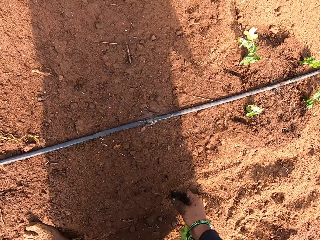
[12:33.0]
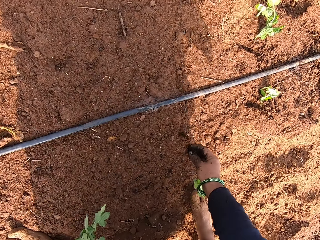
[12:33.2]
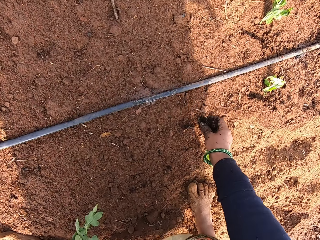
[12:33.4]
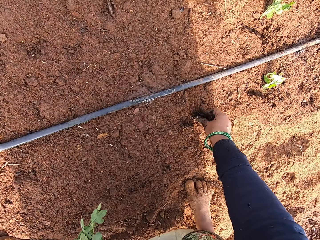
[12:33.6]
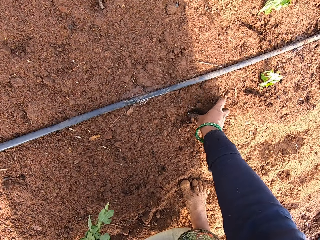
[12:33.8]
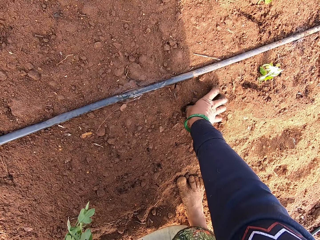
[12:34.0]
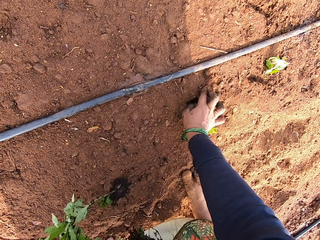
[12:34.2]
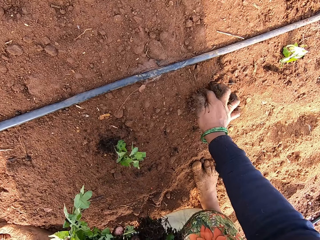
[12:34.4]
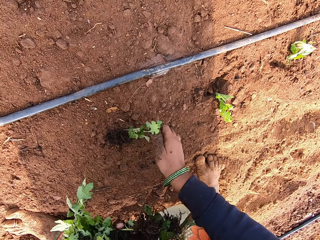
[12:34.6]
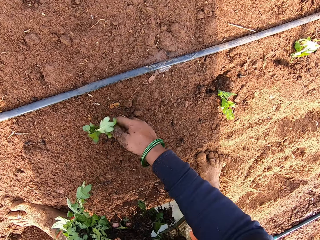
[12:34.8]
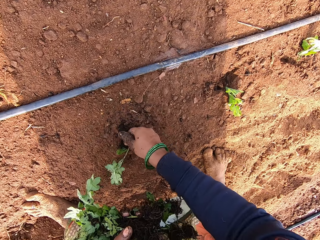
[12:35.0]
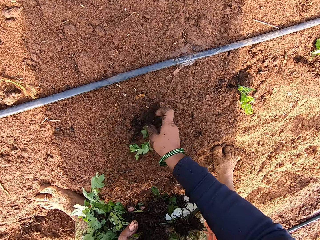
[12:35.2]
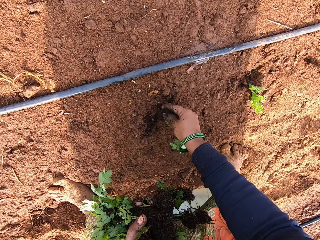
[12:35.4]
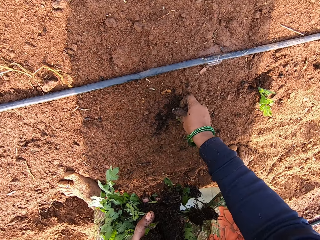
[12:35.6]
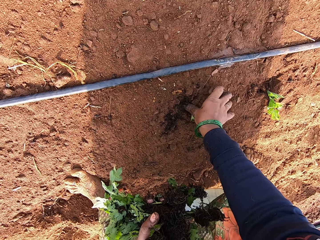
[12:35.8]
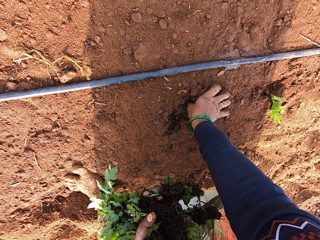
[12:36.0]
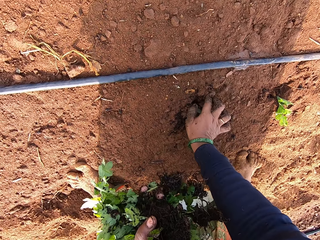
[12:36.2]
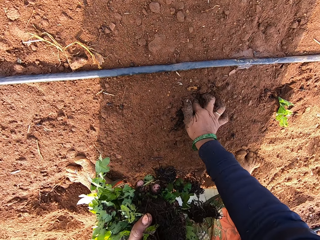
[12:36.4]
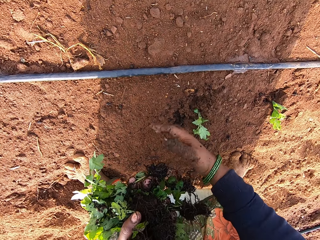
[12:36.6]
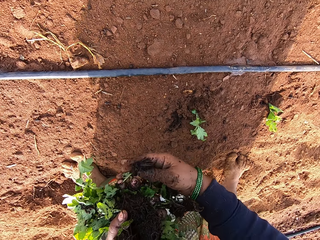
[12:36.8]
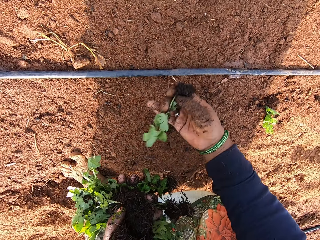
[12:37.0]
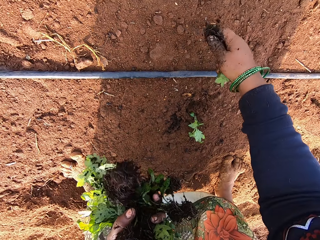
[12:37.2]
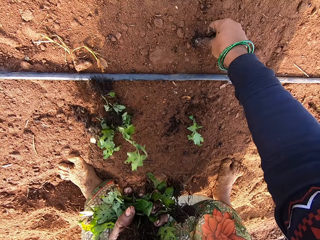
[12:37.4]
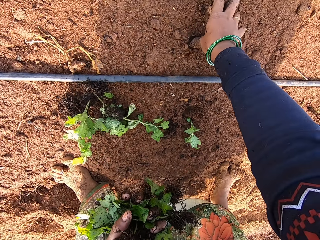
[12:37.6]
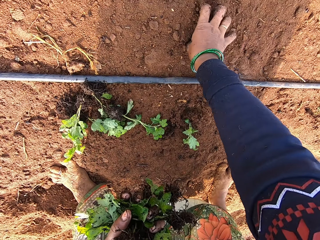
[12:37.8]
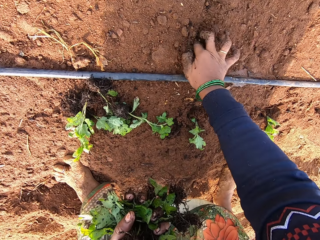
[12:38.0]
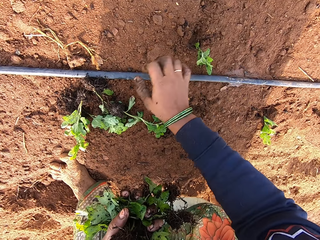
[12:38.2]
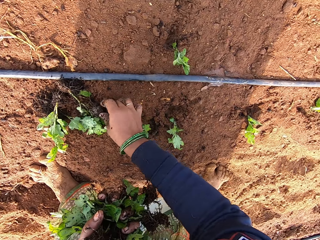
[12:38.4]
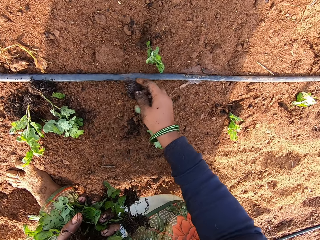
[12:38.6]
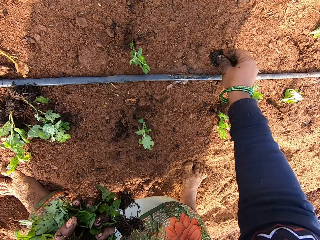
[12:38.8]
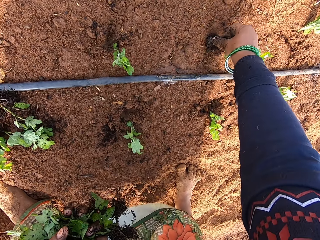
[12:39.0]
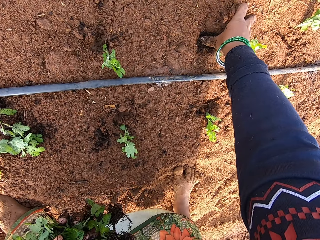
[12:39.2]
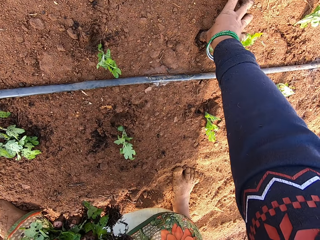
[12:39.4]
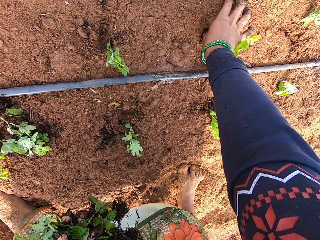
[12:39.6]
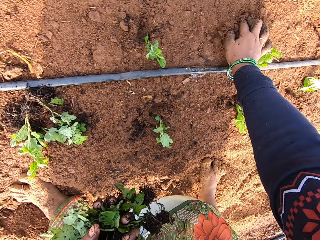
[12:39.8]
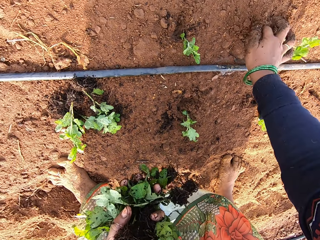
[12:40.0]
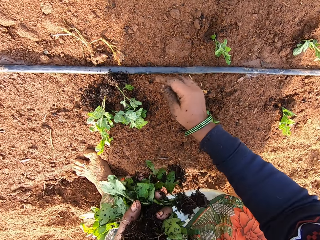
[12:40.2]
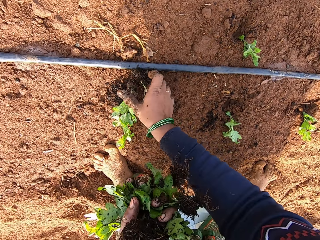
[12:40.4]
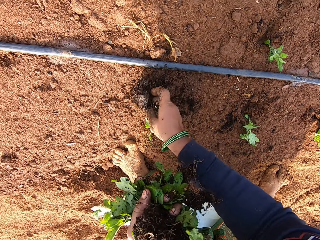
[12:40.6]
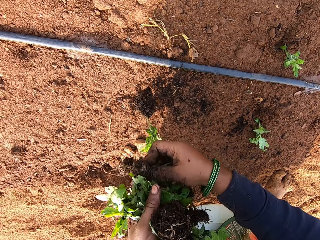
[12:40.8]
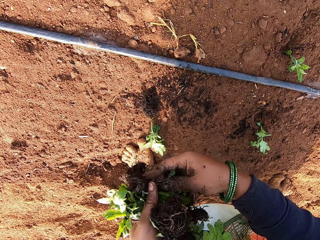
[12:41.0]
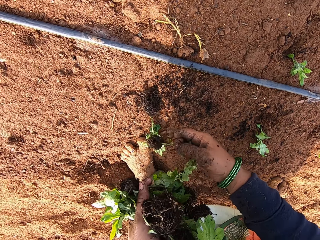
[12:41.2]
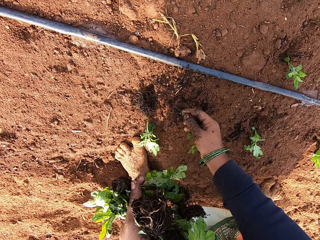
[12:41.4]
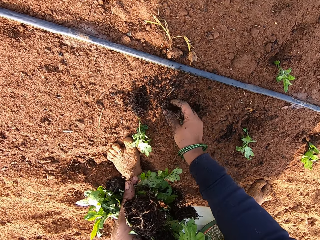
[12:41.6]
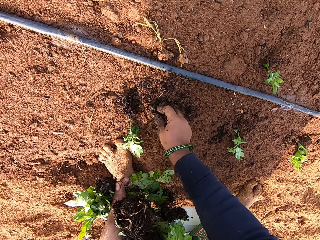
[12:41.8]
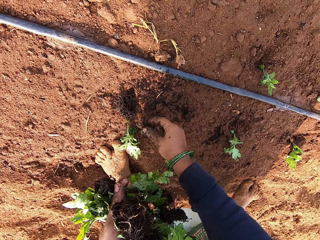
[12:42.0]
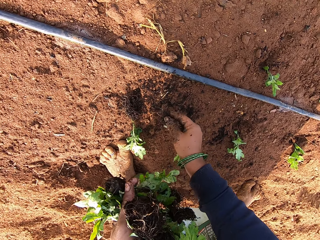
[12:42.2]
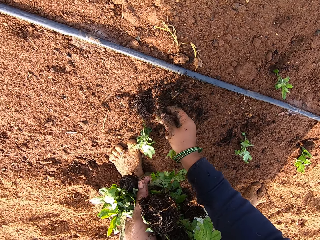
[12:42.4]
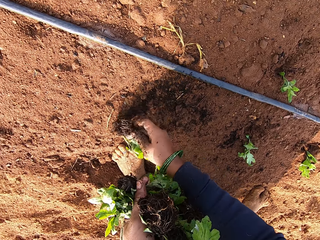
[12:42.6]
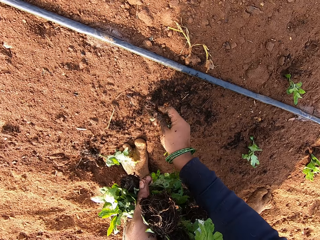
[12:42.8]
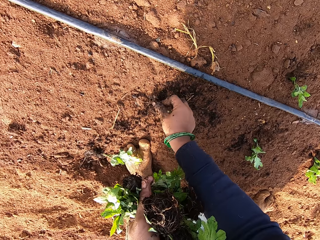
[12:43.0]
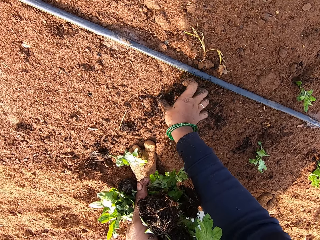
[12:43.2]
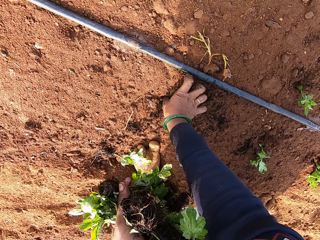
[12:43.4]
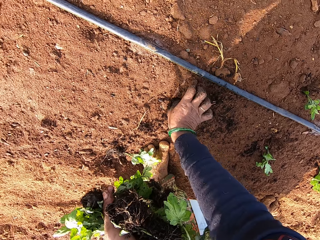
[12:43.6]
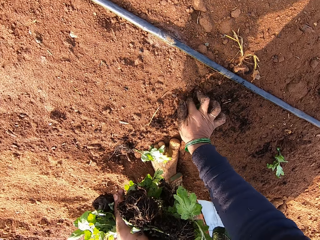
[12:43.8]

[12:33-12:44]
The camera wearer plants the vegetable leaf on the ground with her right hand. She picks plants from the ground. She plants the vegetable leaf on the ground with her right hand. She takes the vegetable leaf from her left hand with her right hand. She plants the vegetable leaf on the ground with her right hand. She picks the vegetable leaf from the ground with her right hand. She plants the vegetable leaf on the ground with her right hand. She picks some vegetable leaves from the ground with her right hand and passes the vegetable leaves to her left hand with her right hand. She moves the vegetable leaf on the ground with her right hand. She plants the vegetable leaf on the ground with her right hand.

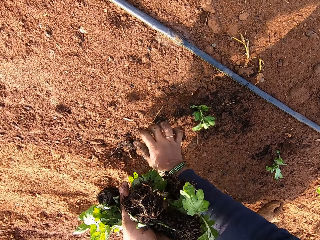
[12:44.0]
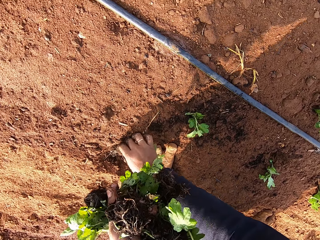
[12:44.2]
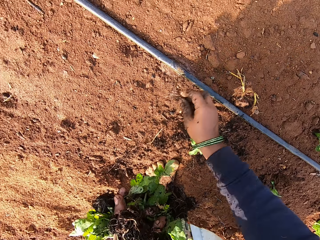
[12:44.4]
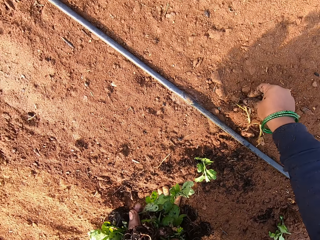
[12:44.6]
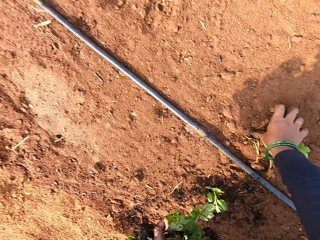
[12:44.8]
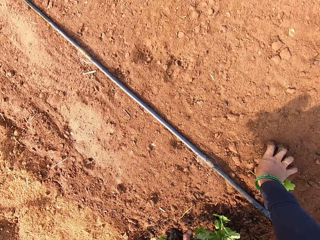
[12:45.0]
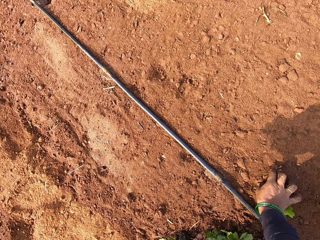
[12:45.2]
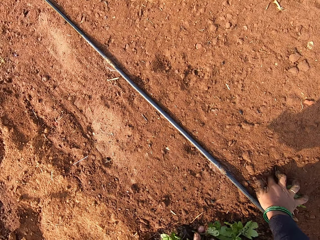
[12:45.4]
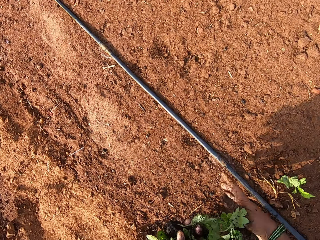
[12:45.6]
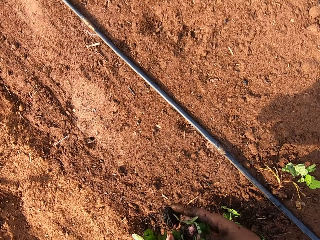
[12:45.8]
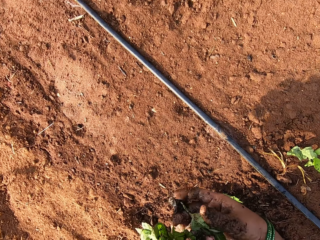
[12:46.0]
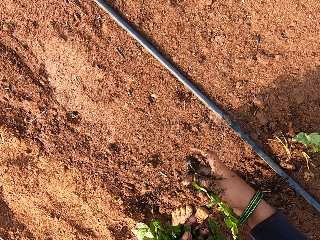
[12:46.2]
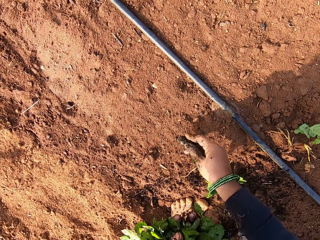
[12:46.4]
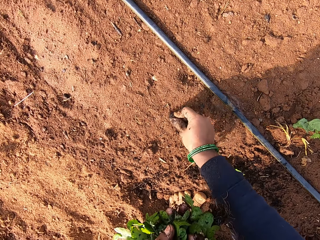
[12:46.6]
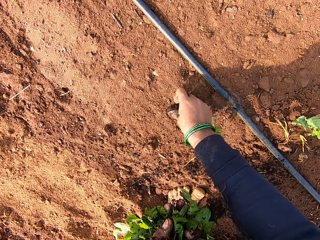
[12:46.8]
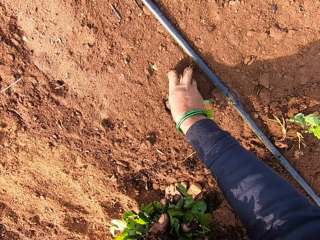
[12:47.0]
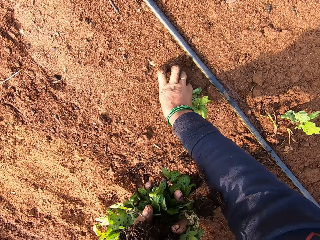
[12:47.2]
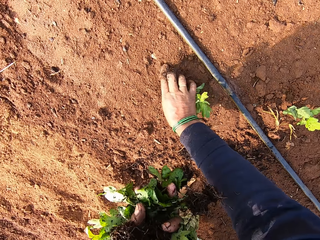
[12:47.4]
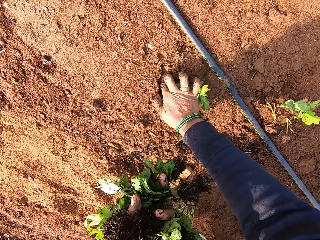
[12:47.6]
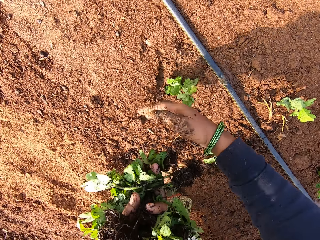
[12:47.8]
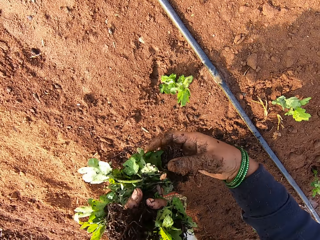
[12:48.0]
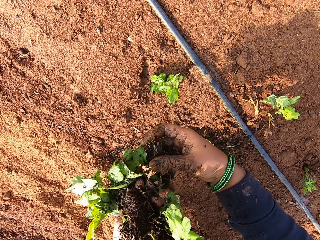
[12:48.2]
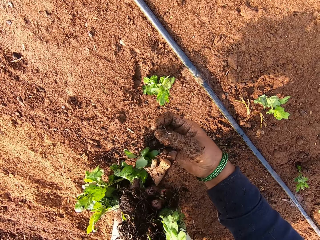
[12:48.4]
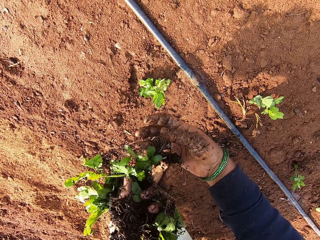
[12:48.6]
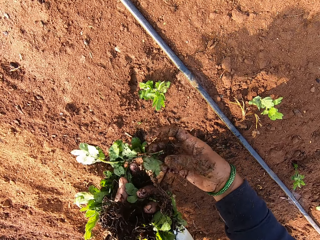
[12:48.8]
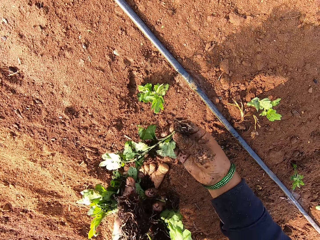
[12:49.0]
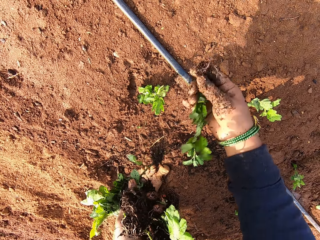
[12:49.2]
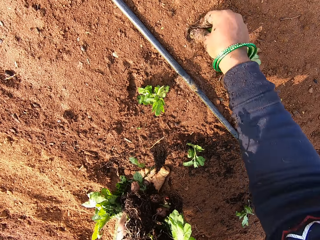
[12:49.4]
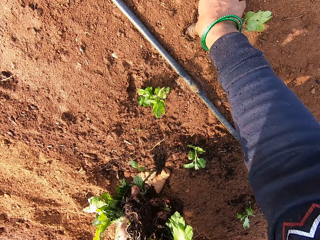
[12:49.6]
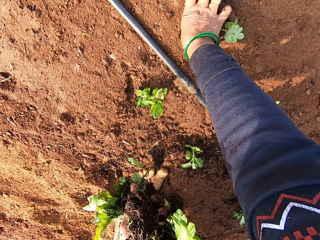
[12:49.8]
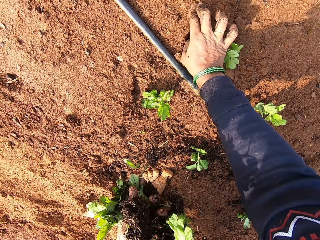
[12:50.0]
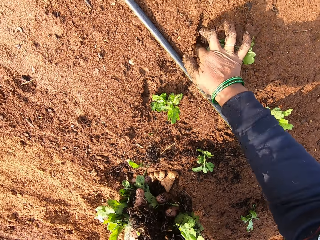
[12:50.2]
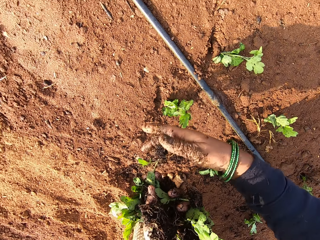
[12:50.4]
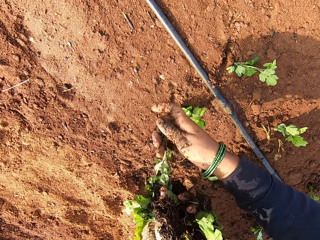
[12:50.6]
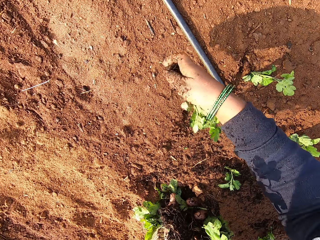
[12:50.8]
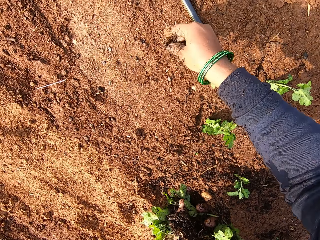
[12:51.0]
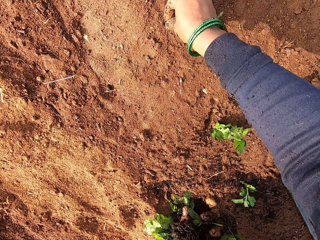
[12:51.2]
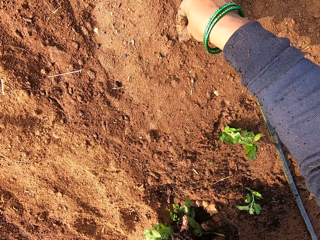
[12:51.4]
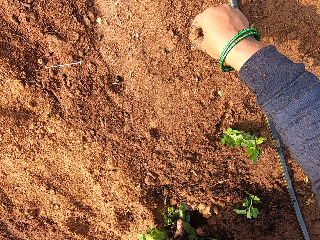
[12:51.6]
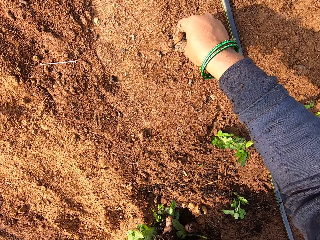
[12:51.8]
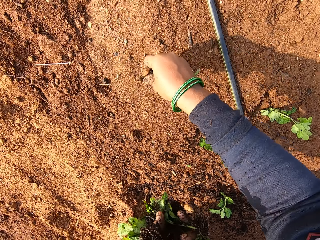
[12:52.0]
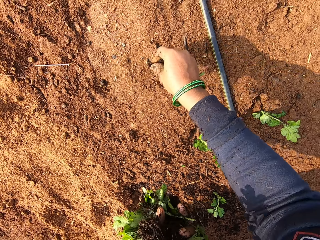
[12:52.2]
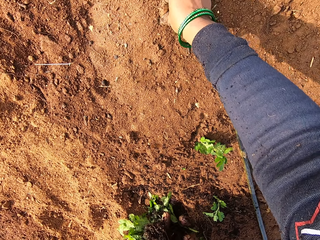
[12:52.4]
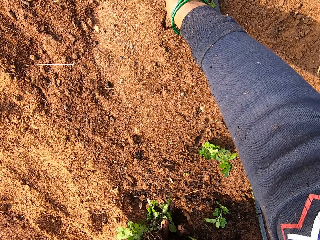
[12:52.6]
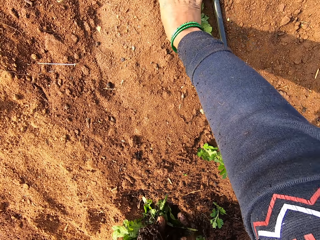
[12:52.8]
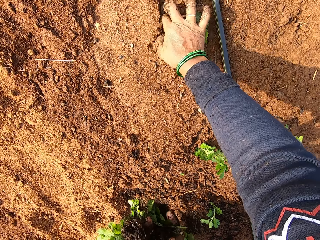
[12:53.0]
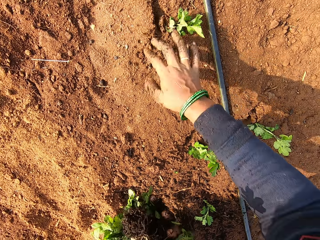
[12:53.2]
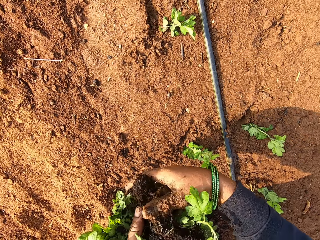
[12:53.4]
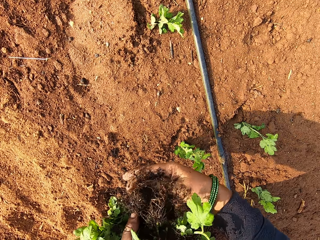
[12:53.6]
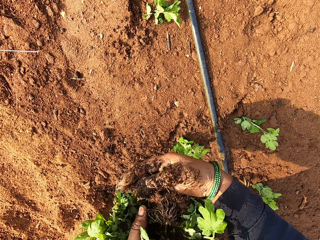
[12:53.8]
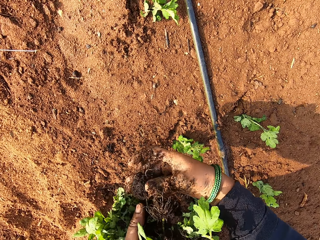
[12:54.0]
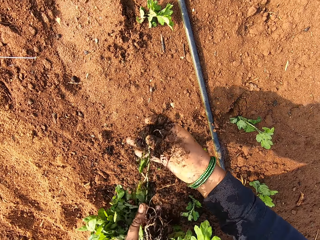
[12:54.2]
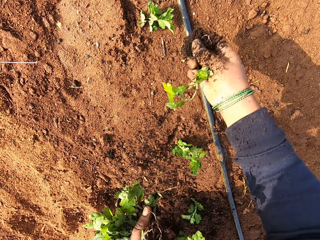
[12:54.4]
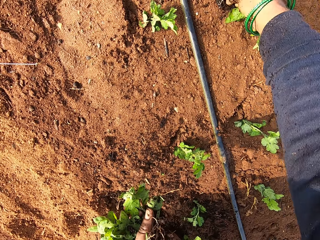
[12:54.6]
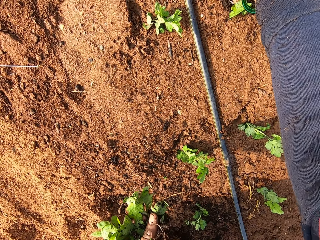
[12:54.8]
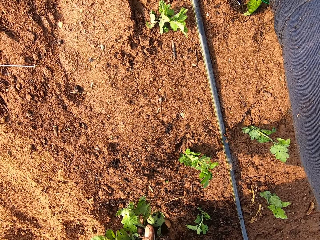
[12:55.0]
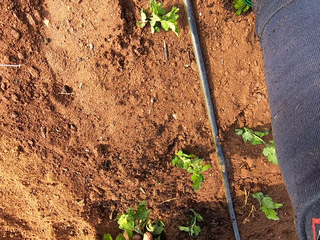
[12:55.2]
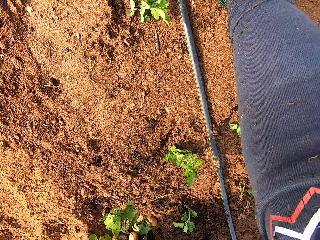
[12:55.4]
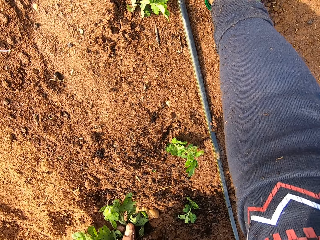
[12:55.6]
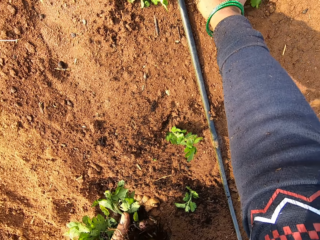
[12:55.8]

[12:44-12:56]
The camera wearer picks the vegetable leaf from the ground with her right hand. She plants the vegetable leaf on the ground with her right hand. She dialogues with a person. She takes the vegetable leaf from her left hand with her right hand. She plants the vegetable leaf on the ground with her right hand. She takes the vegetable leaf from her left hand with her right hand. She plants the vegetable leaf on the ground with her right hand. She takes the vegetable leaf from her left hand with her right hand. She plants the vegetable leaf on the ground with her right hand. She takes the vegetable leaf from her left hand with her right hand. She plants the vegetable leaf on the ground with her right hand.
